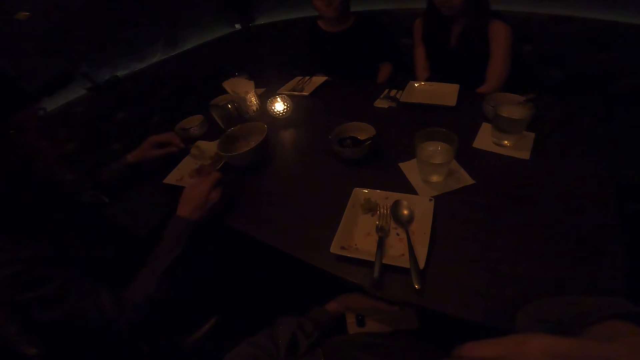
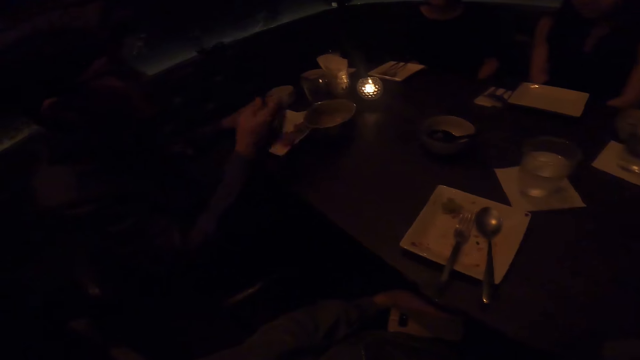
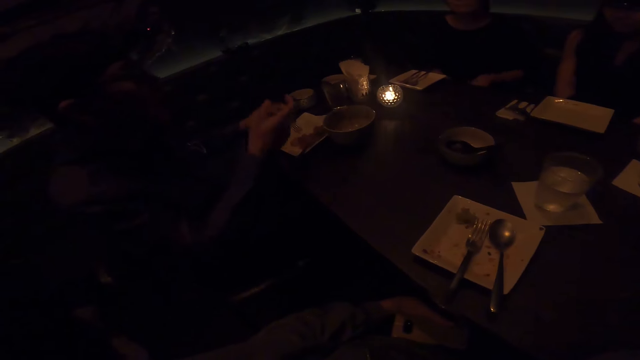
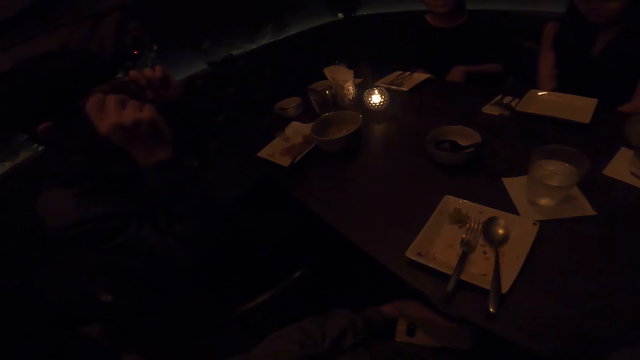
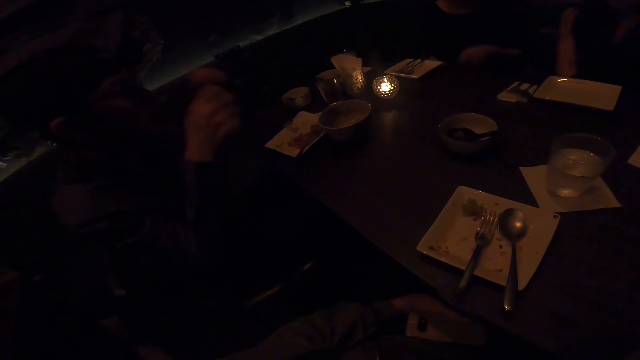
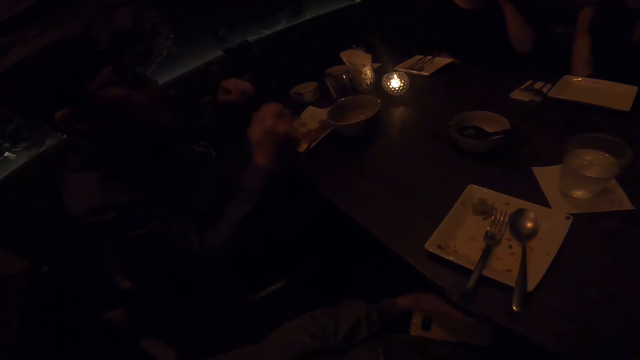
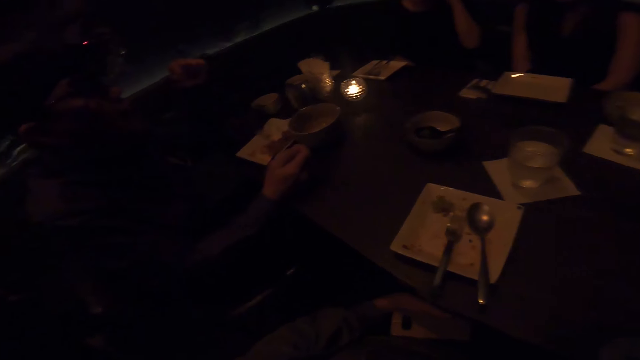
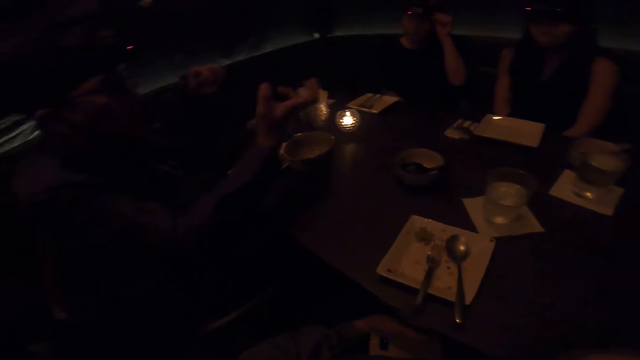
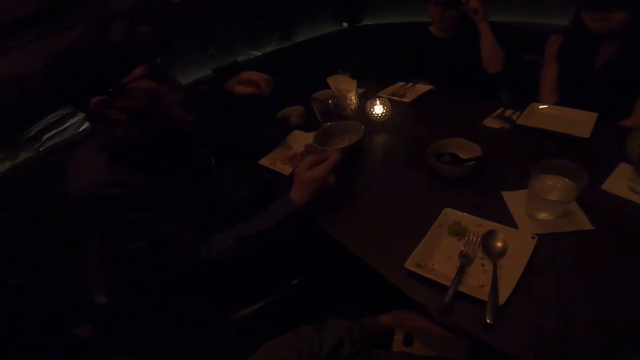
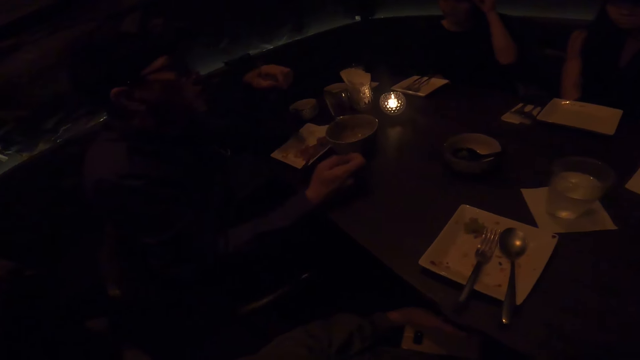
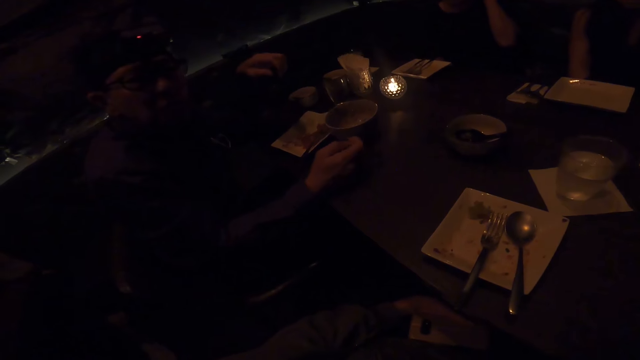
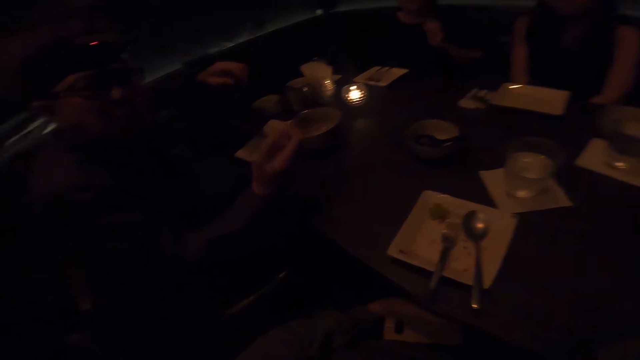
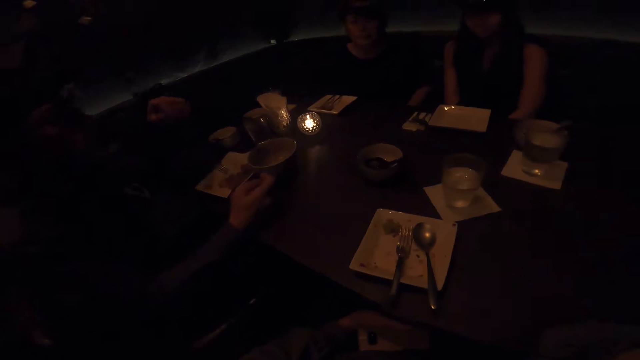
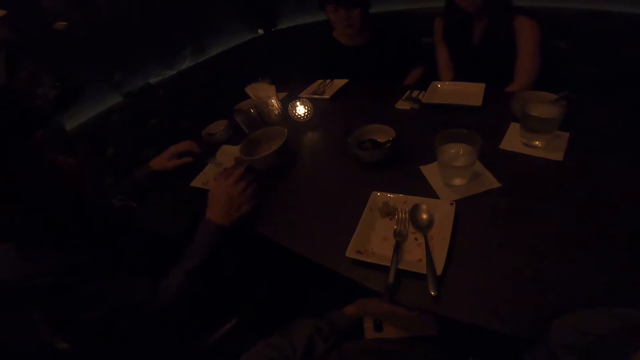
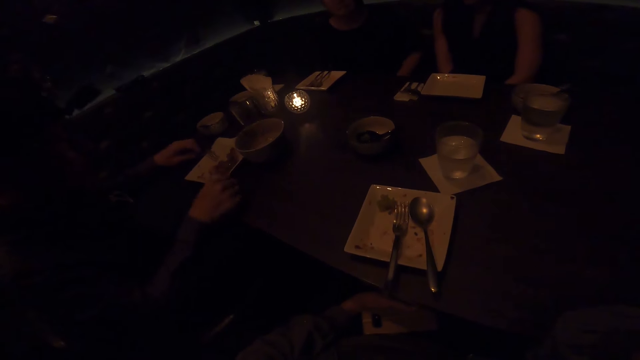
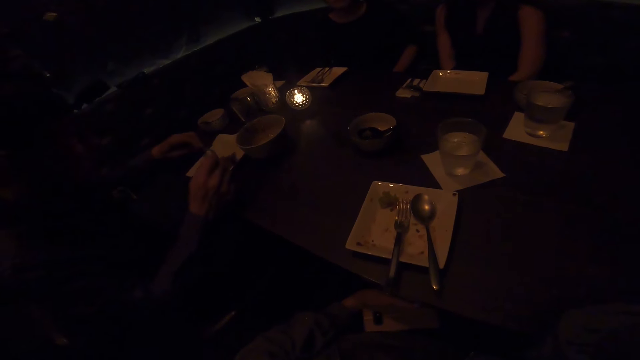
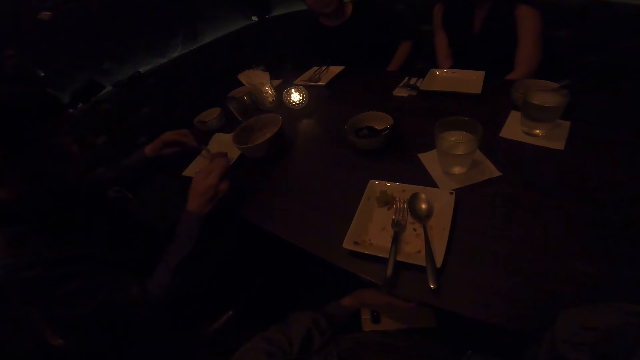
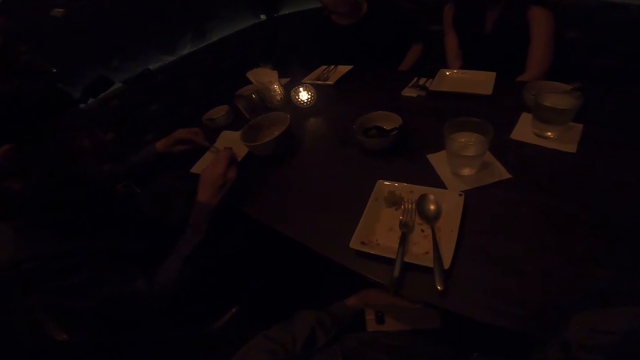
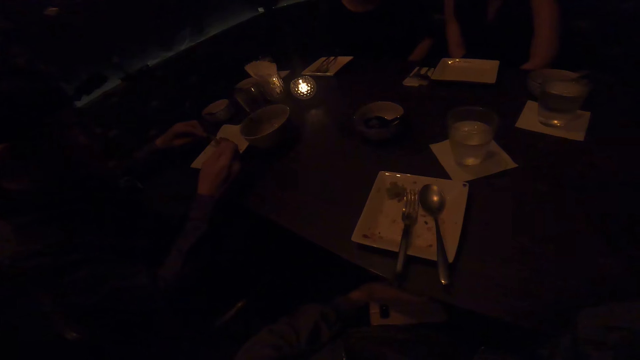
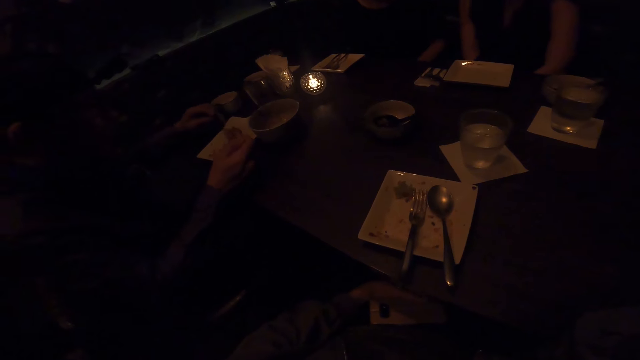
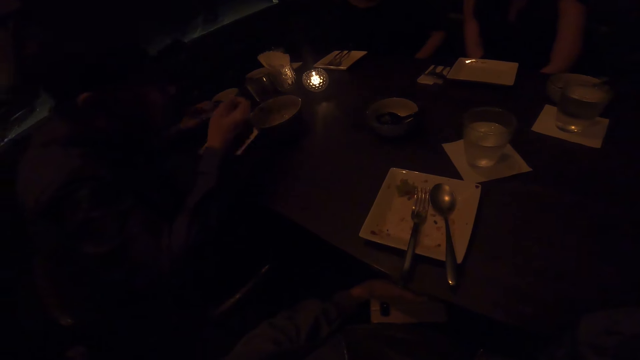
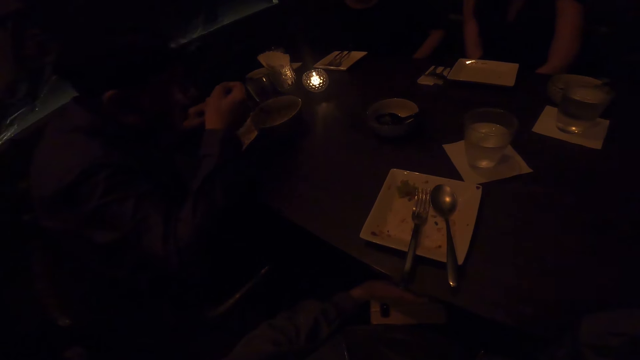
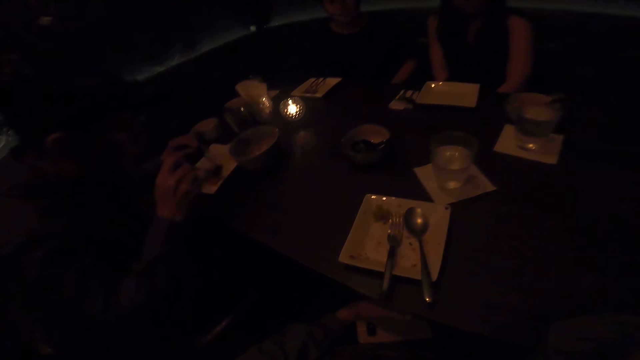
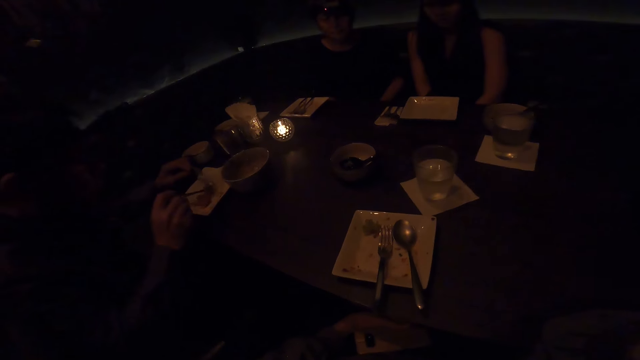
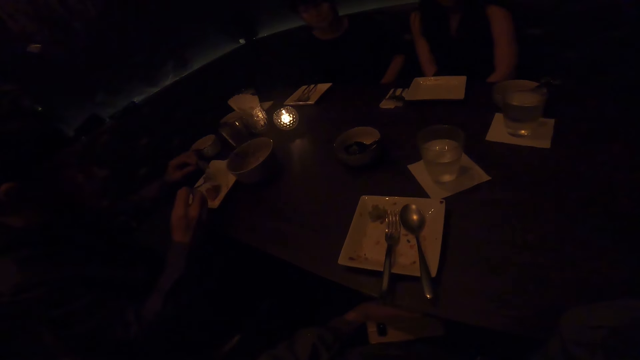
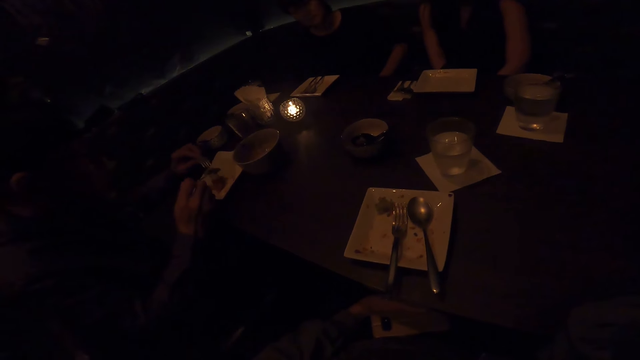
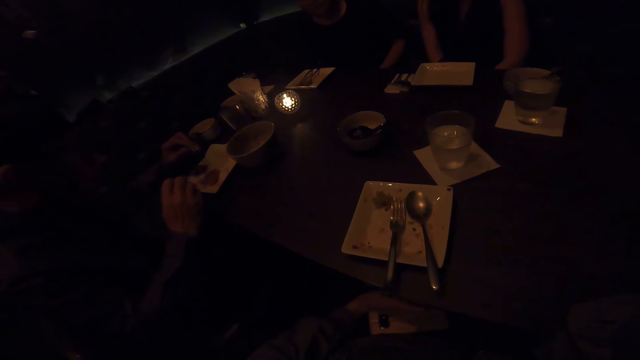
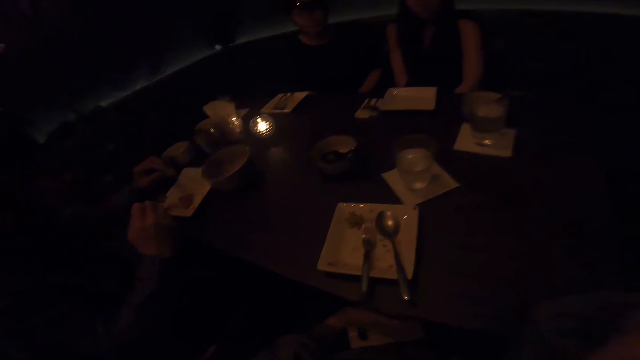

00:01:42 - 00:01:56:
A person pours meals in the plate using the spoon. Another person adjusts the left hand under the table. The first person adjusts glasses using both hands. The other person lifts the left hand. The first person gestures using both hands. The camera wearer looks at a man talk. The first person puts the right hand on the table. The other person puts the left hand under the table. The first person picks up the fork and the spoon and scoops meals in the plate using the spoon and the fork. The other person swings. The first person eats meals using the spoon and gathers meals in the plate using the spoon.

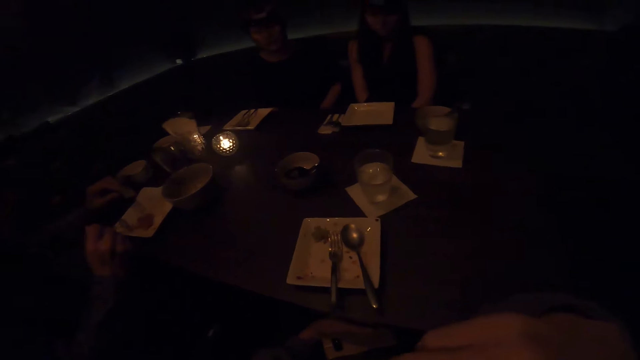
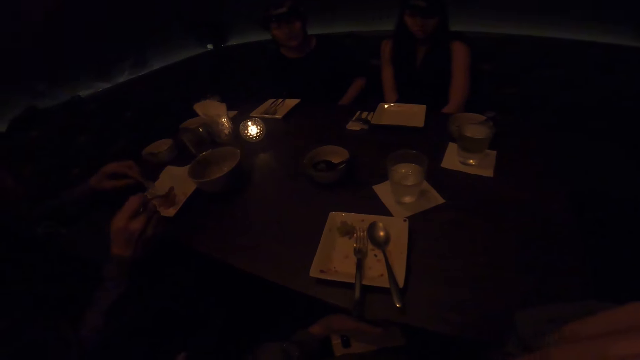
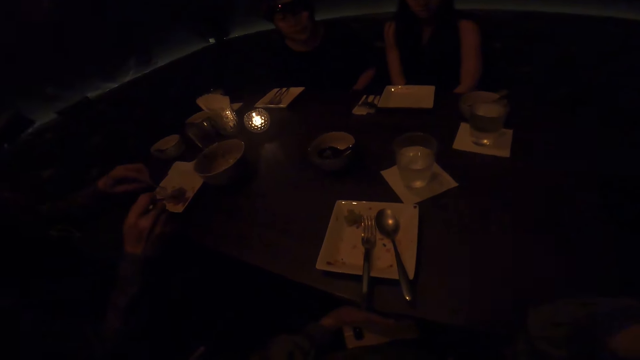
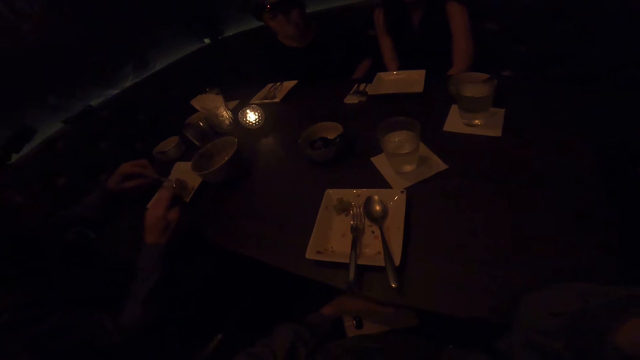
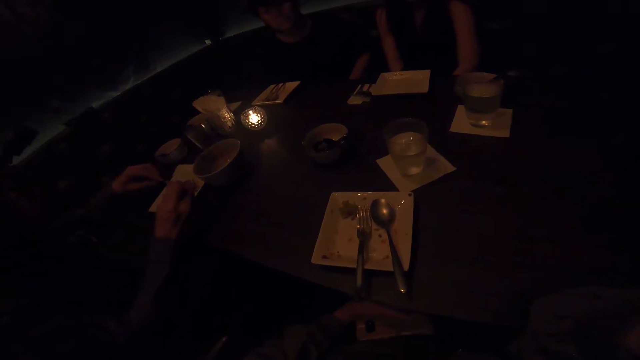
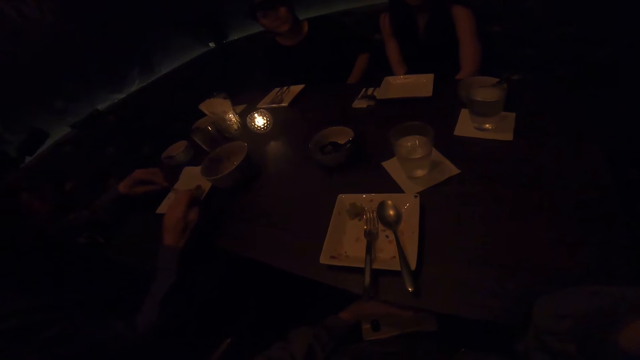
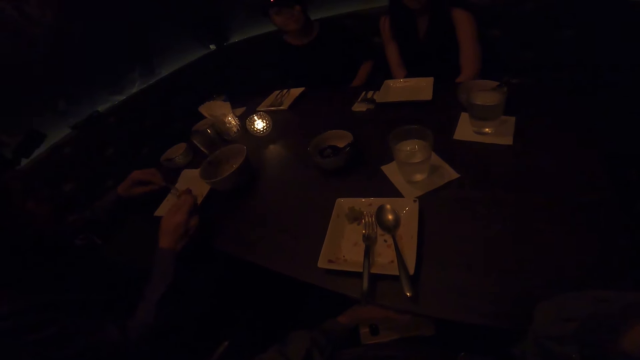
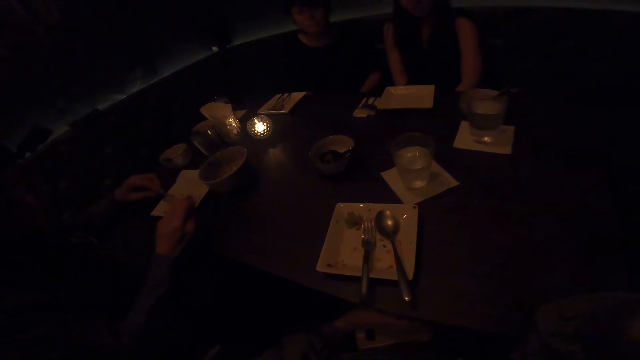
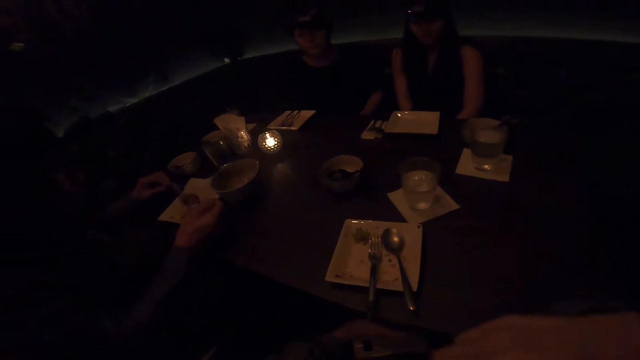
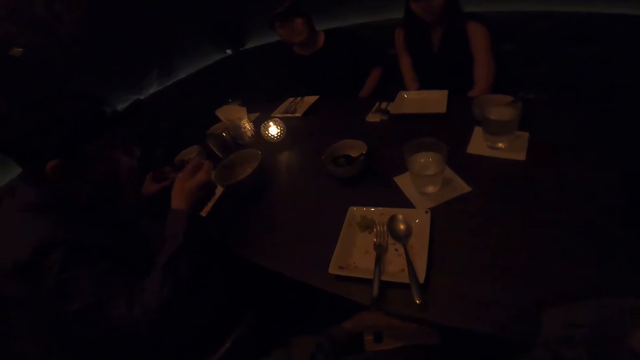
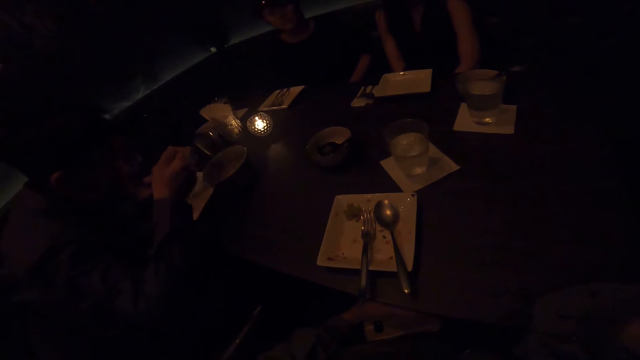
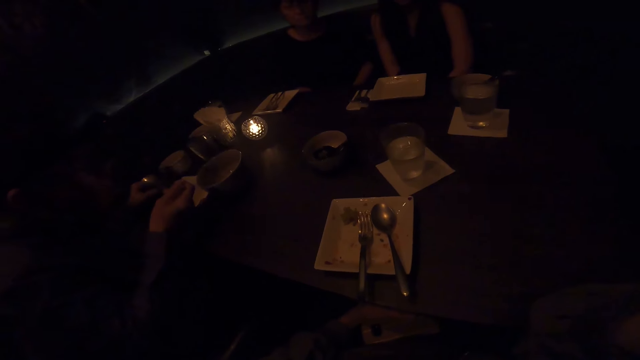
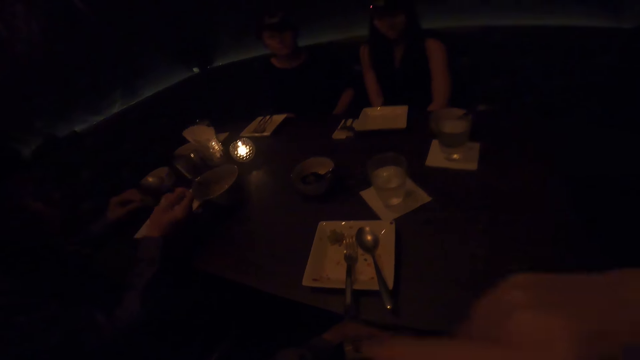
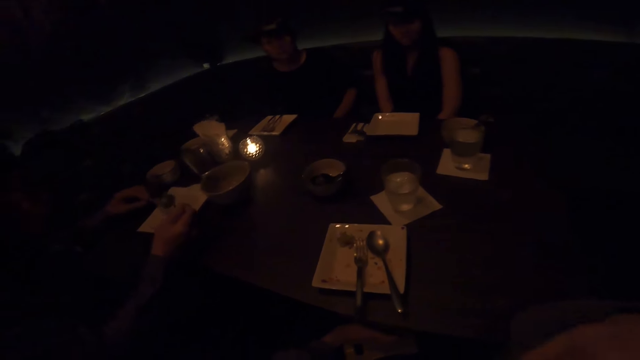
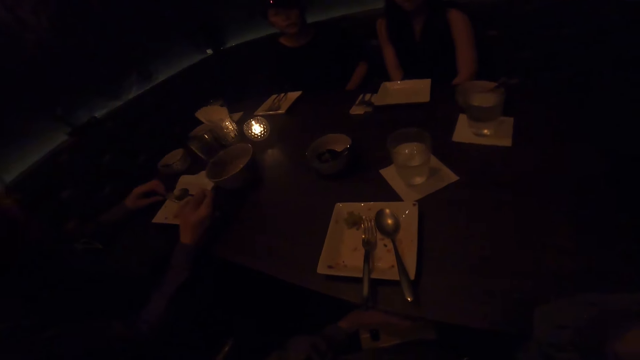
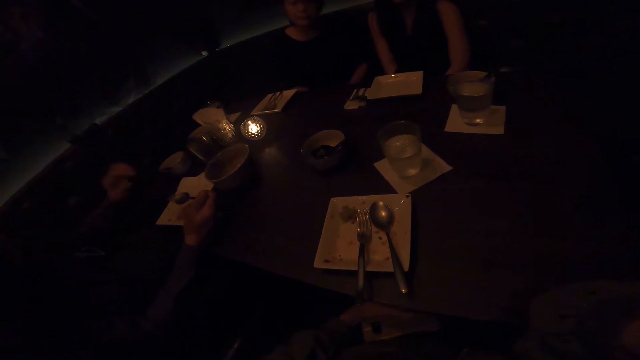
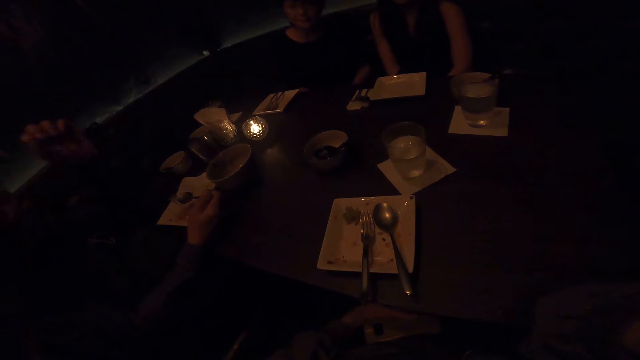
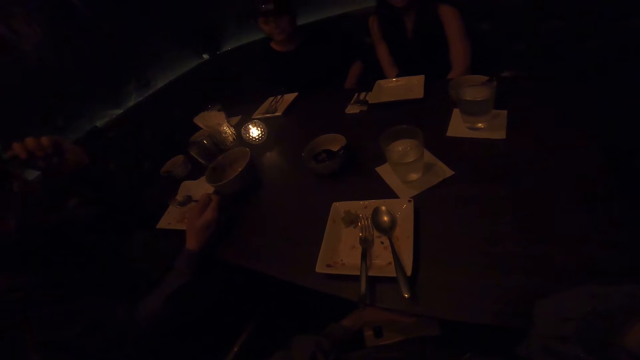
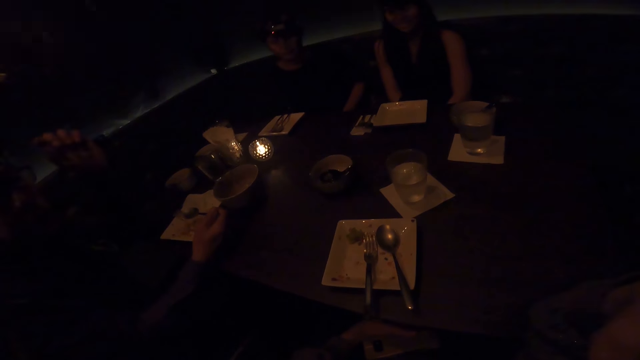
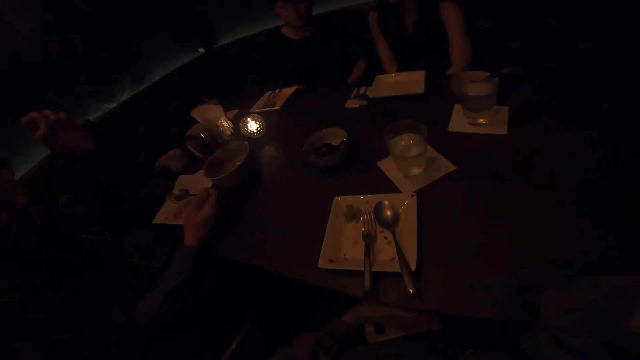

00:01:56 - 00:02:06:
A person scoops meals in the plate using the spoon and the fork. The camera wearer adjusts a hand. The person eats meals using the spoon and adjusts glasses using the left hand.
